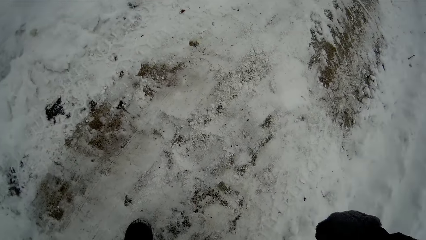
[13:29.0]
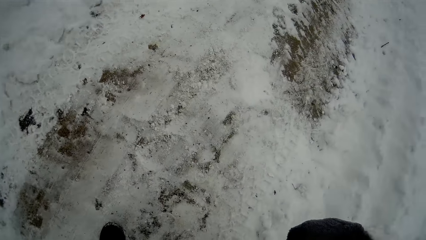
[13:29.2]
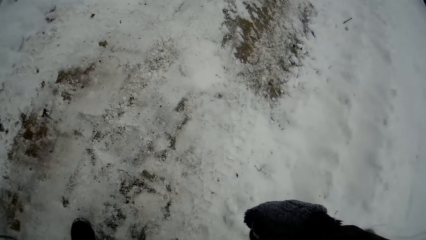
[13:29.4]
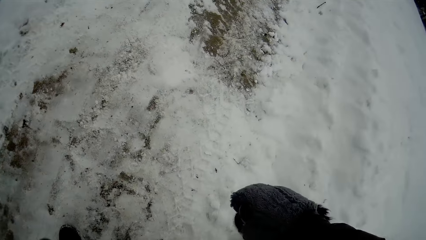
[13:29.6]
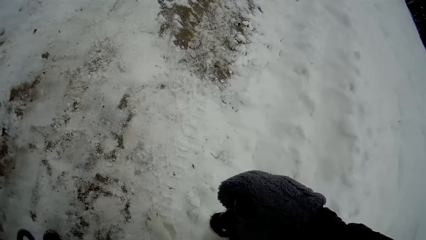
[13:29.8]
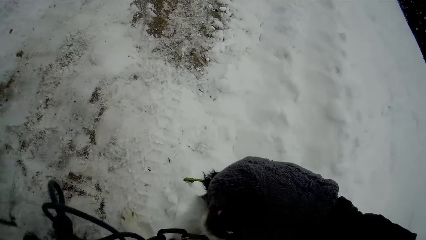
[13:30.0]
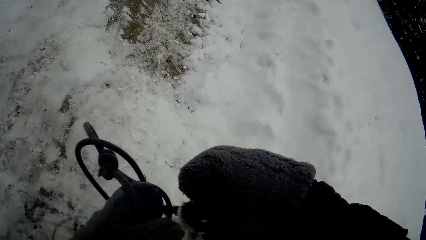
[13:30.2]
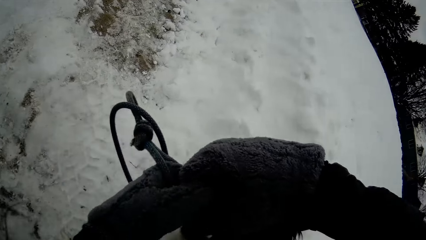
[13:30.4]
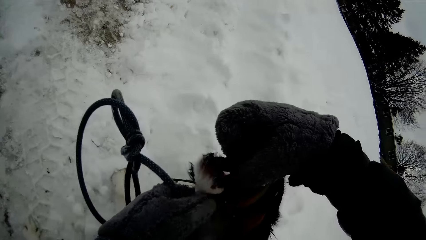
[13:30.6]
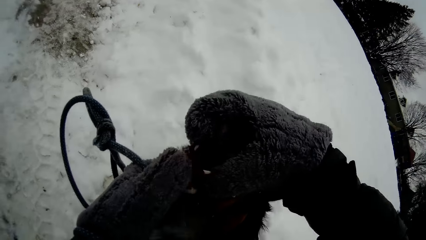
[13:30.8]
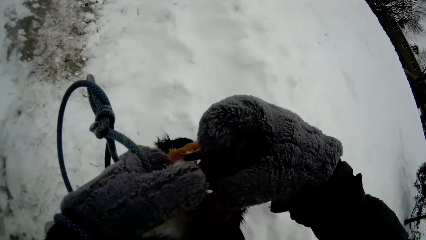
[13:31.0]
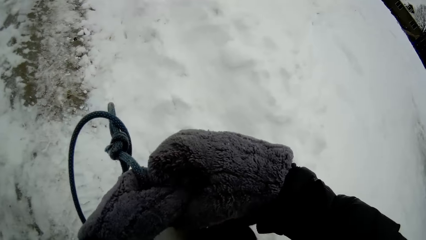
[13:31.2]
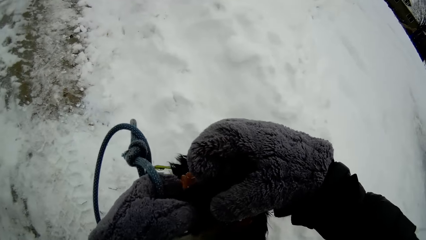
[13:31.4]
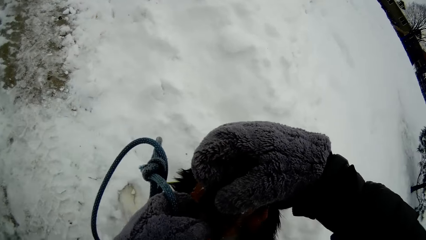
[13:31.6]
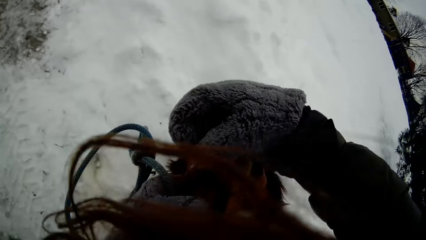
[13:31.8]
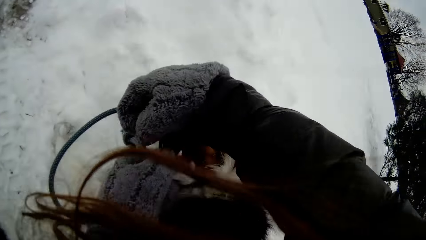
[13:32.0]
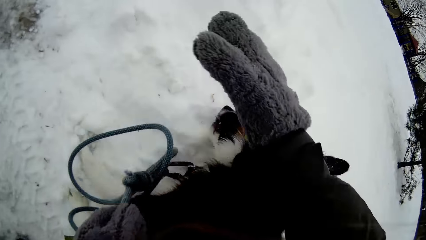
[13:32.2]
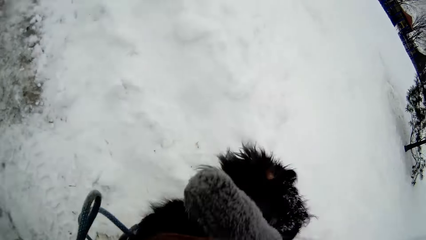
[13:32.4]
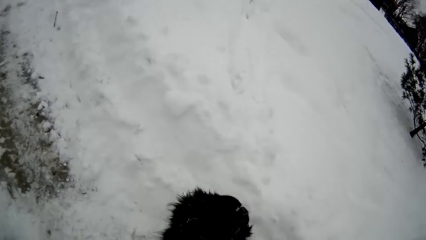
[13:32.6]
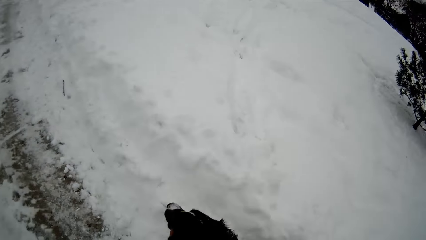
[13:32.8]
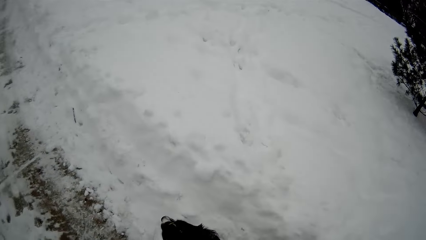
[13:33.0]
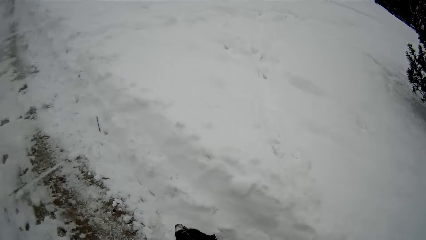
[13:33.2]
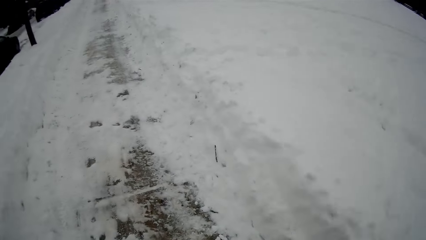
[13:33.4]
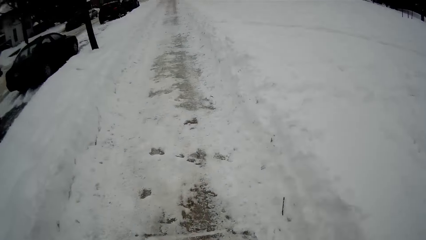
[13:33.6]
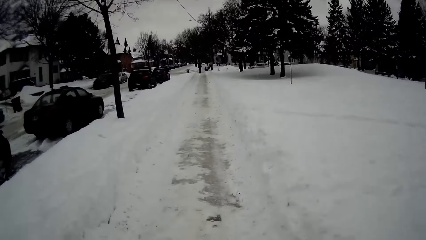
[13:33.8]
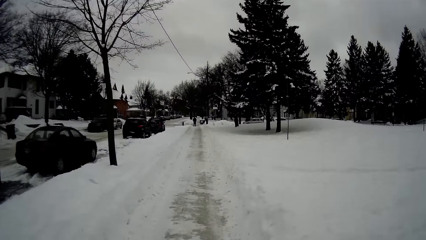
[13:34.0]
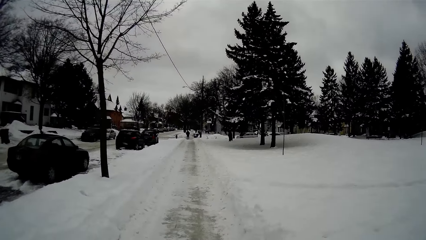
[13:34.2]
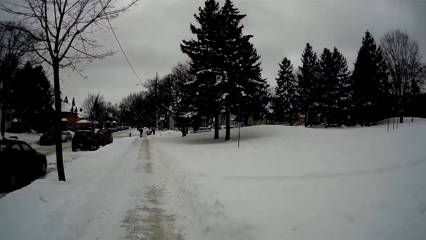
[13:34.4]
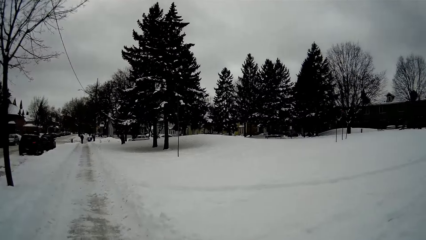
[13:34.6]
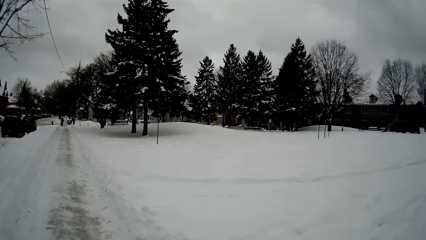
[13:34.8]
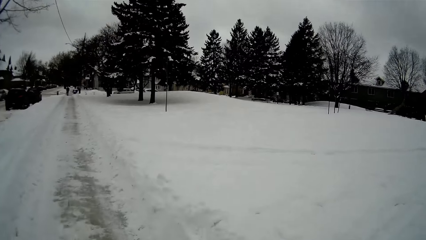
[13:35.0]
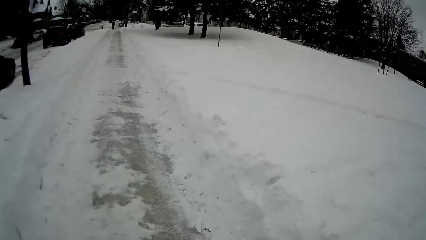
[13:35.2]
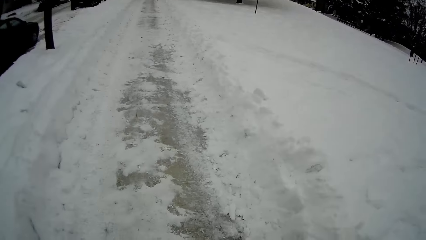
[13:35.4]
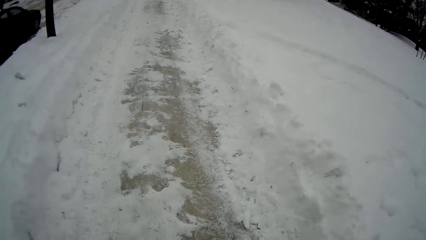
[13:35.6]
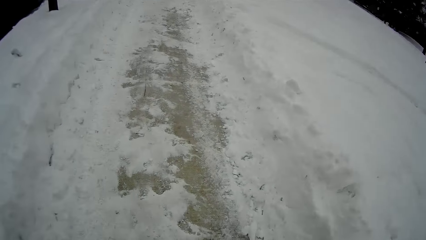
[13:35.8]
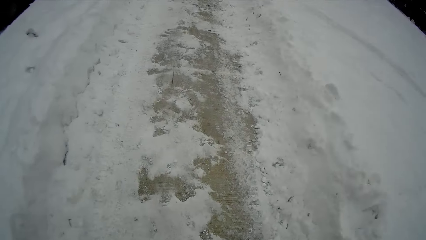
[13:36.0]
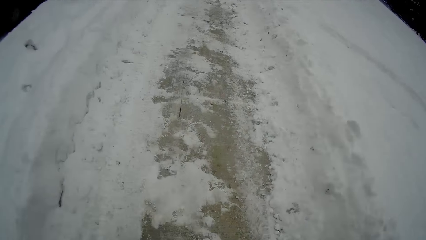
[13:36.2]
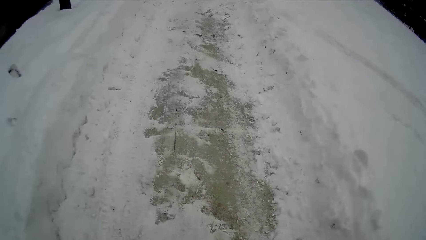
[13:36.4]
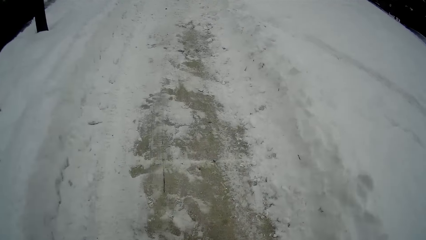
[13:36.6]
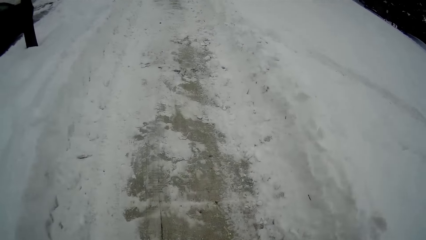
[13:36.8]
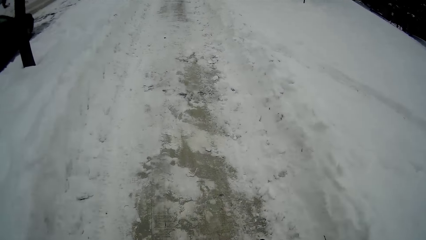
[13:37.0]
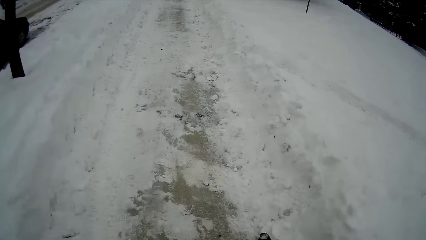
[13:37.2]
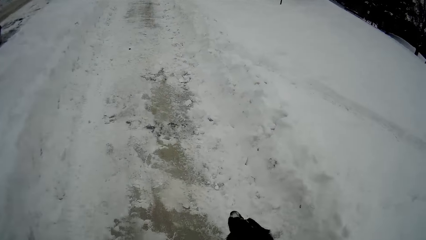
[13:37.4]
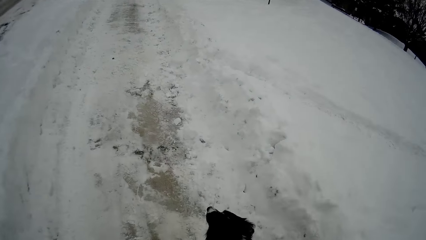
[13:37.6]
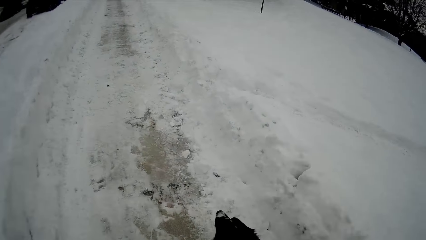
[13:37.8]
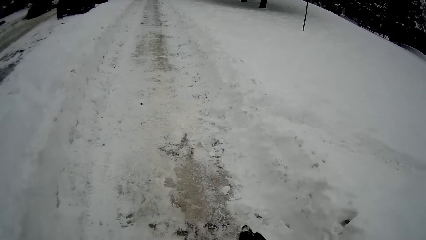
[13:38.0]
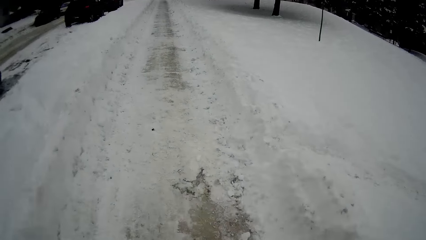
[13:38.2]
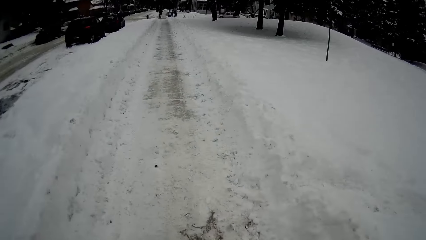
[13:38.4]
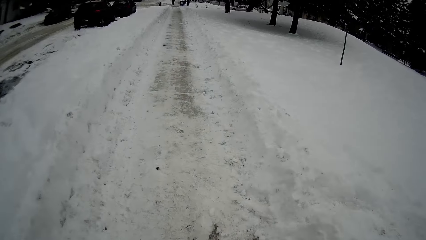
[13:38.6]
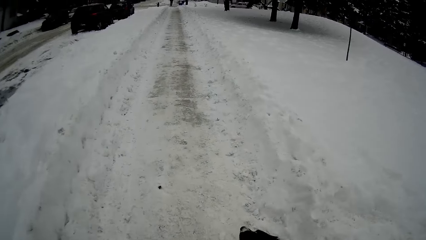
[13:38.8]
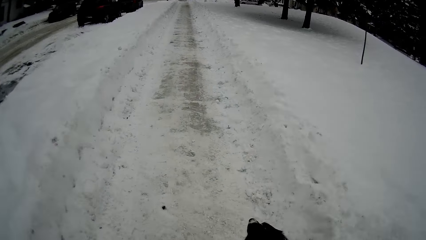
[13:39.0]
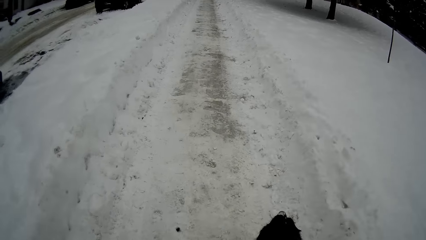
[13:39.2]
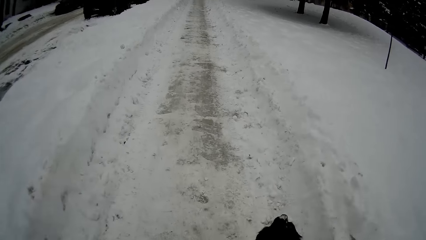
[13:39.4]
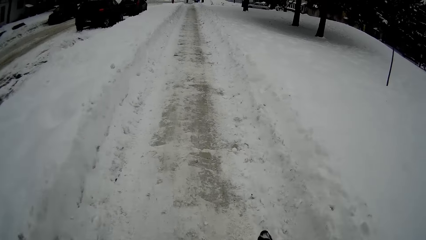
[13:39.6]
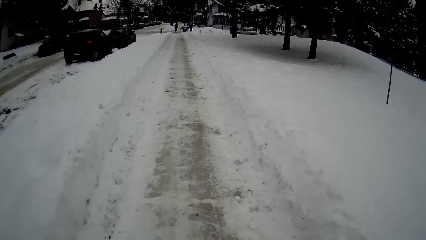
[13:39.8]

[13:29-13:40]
The camera wearer adjusts the dog leash with both hands. They walk with the dog.

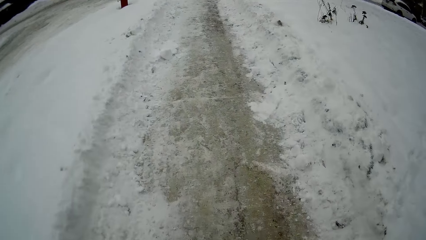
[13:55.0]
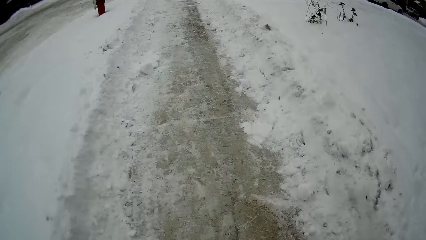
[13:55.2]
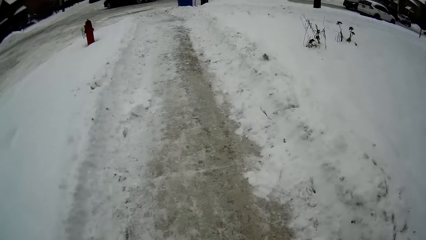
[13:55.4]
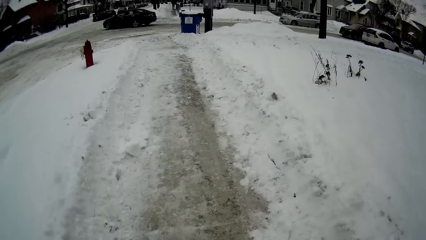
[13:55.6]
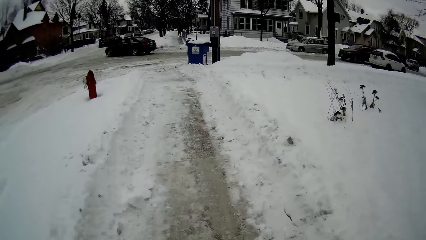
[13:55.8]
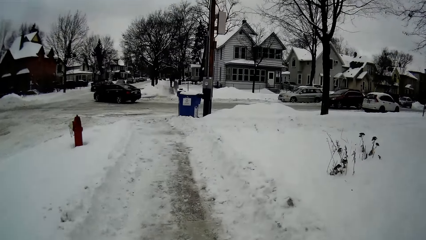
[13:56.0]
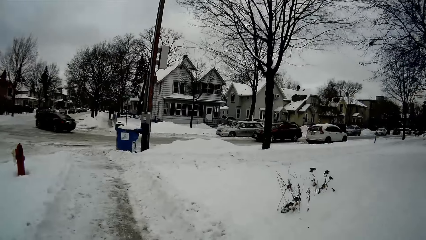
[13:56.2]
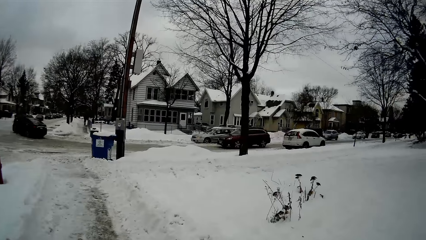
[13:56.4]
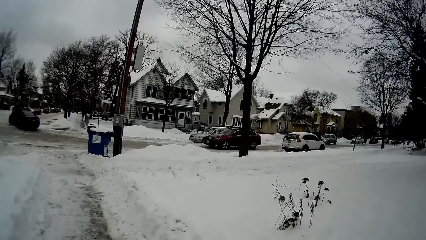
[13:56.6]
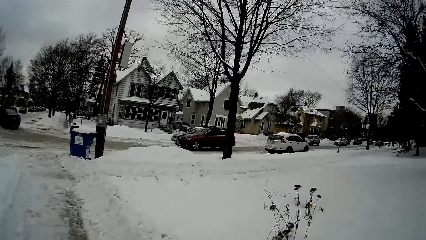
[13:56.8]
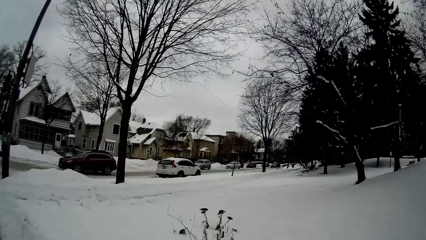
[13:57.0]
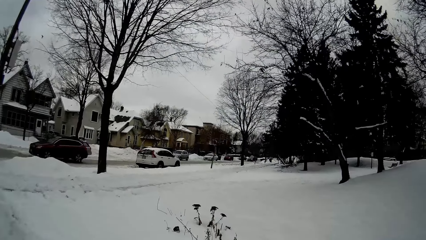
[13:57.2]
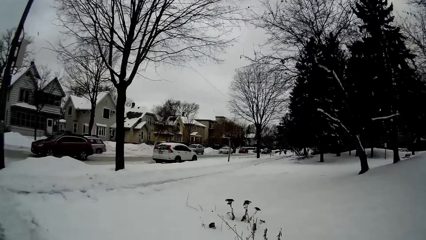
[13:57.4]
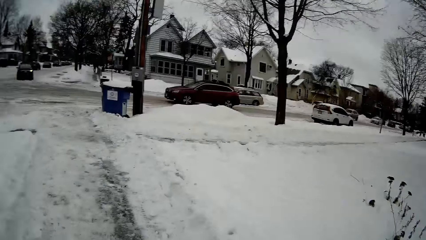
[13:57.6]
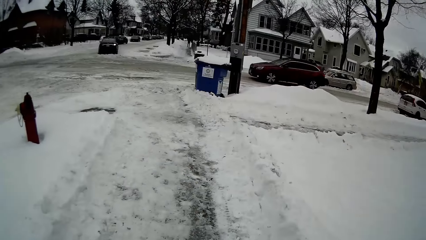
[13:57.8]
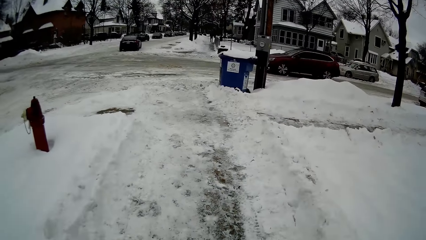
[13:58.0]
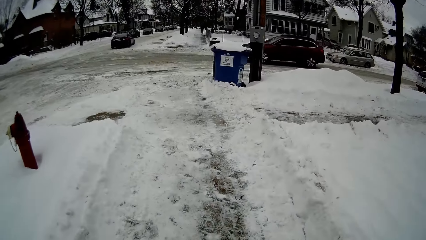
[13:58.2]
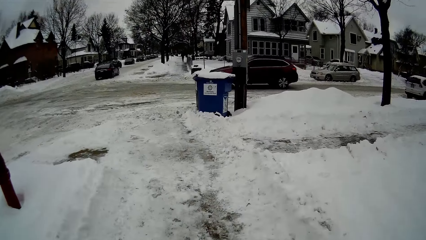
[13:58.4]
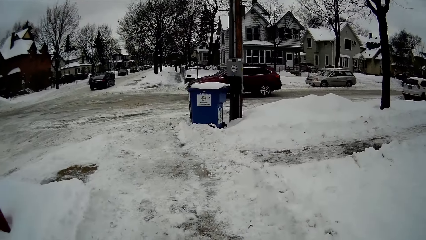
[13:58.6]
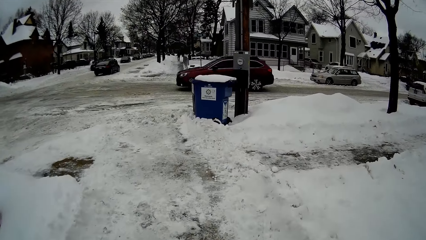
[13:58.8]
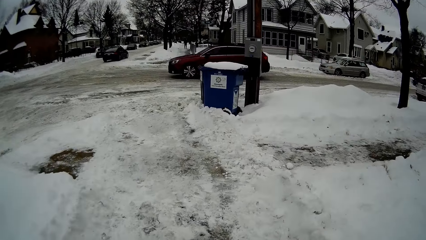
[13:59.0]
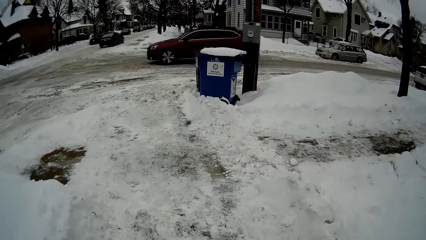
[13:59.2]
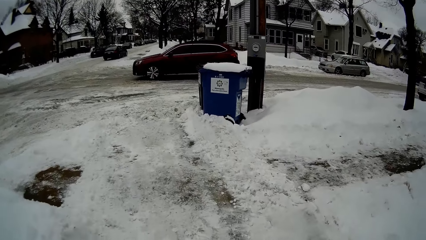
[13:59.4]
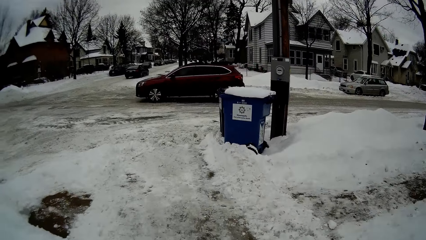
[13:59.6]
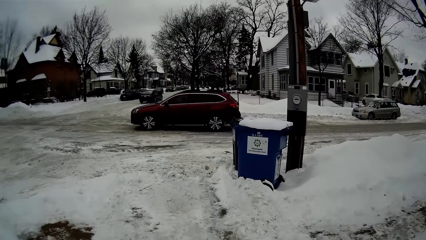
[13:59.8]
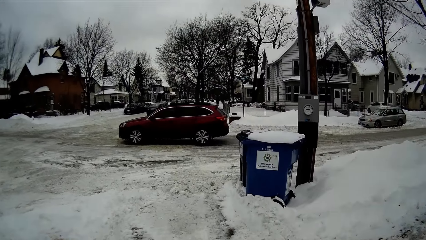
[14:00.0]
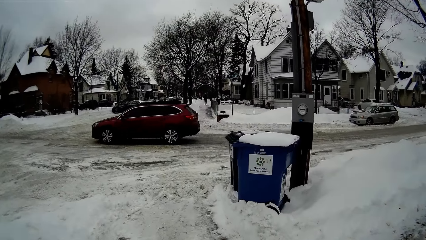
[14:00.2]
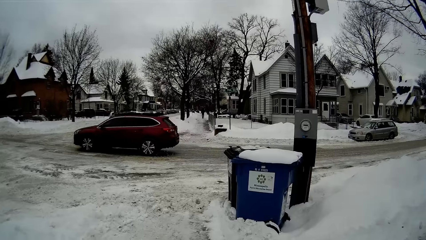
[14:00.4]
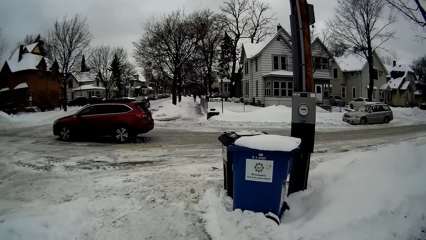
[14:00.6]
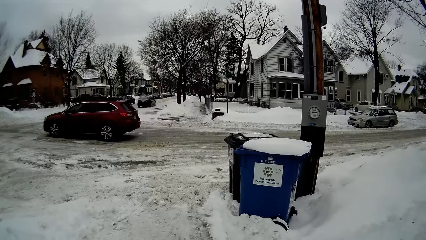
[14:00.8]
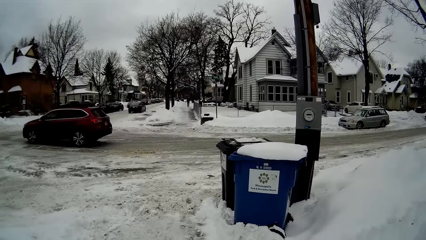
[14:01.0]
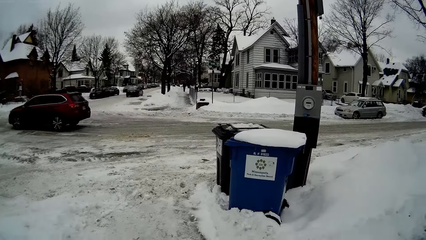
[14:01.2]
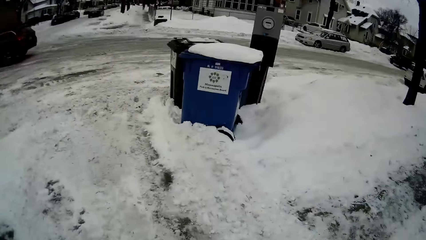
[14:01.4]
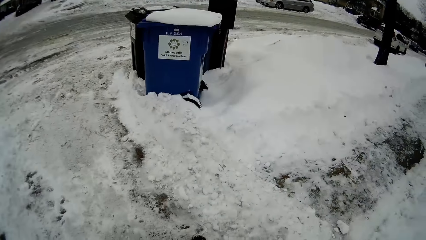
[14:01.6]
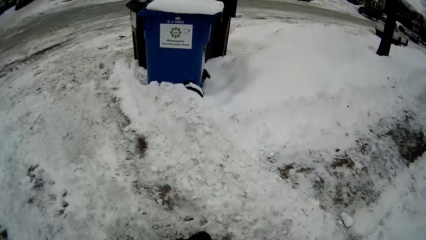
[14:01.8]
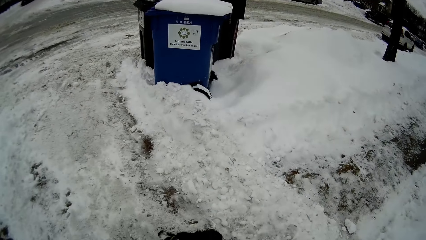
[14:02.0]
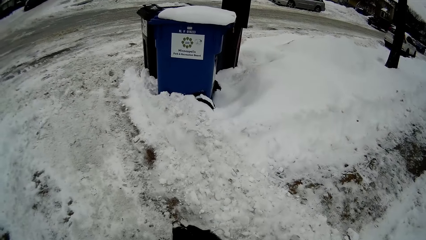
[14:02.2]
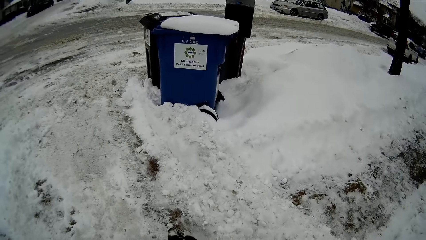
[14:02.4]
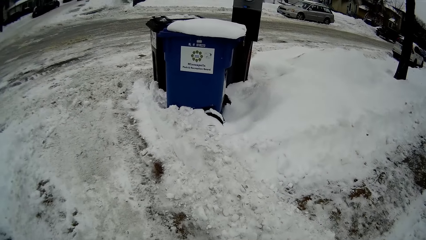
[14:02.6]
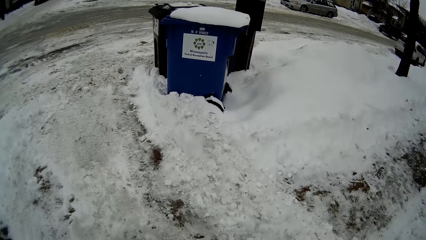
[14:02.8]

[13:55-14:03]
A wine SUV drives across the street in front of the camera wearer. The camera wearer stands. They stop walking. They look downwards at the dog.
